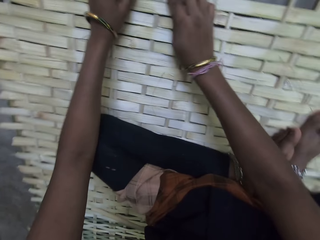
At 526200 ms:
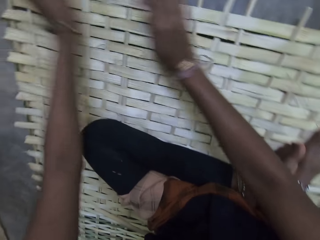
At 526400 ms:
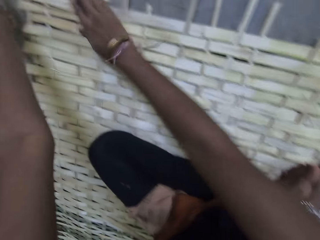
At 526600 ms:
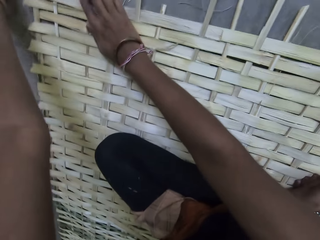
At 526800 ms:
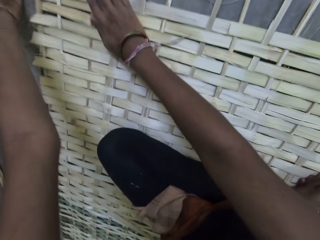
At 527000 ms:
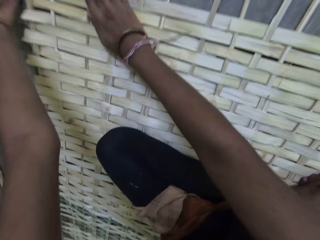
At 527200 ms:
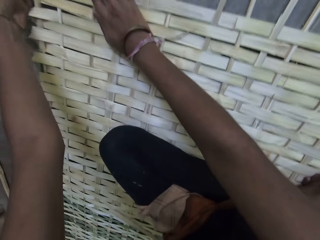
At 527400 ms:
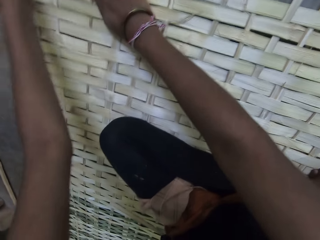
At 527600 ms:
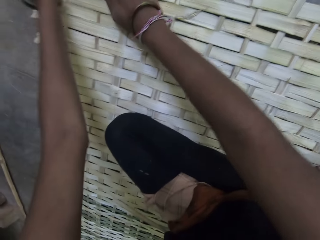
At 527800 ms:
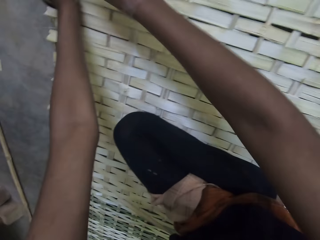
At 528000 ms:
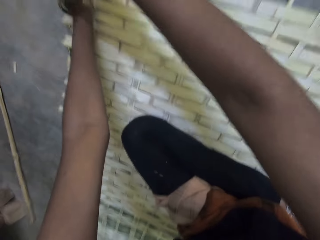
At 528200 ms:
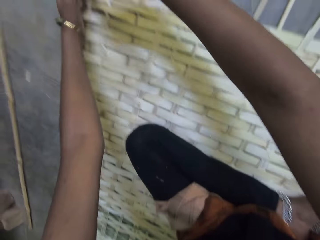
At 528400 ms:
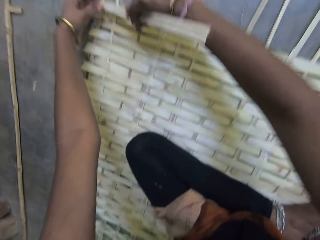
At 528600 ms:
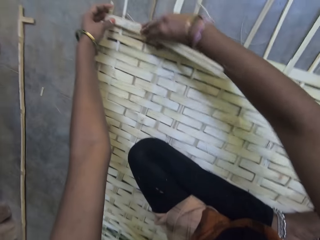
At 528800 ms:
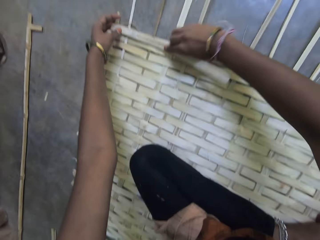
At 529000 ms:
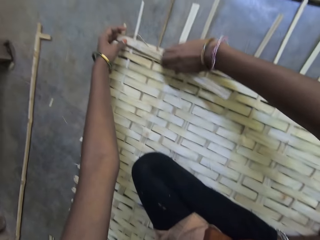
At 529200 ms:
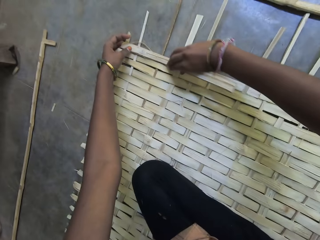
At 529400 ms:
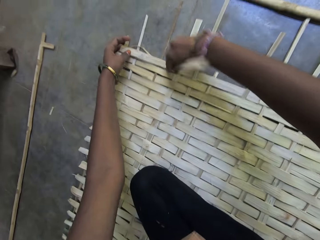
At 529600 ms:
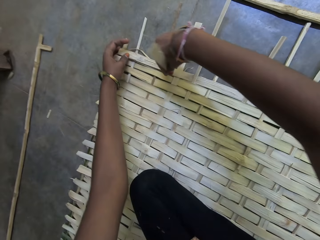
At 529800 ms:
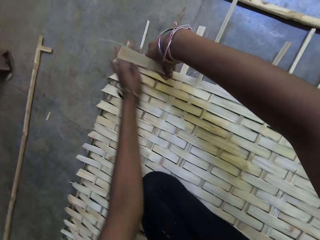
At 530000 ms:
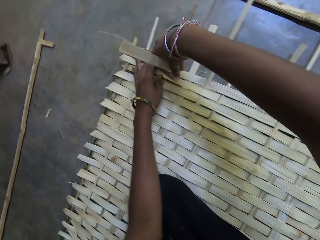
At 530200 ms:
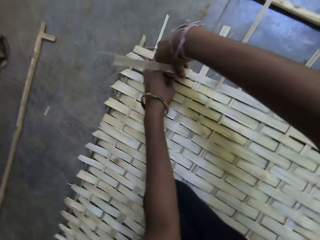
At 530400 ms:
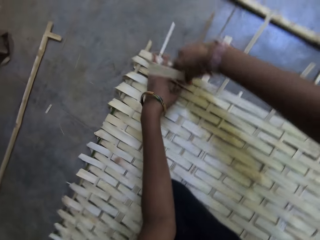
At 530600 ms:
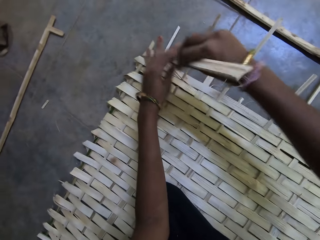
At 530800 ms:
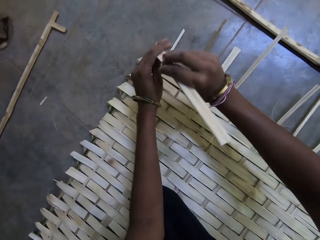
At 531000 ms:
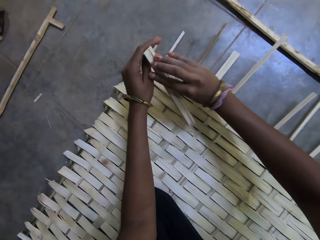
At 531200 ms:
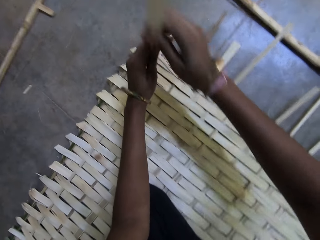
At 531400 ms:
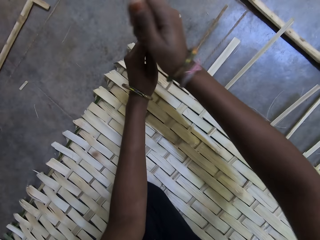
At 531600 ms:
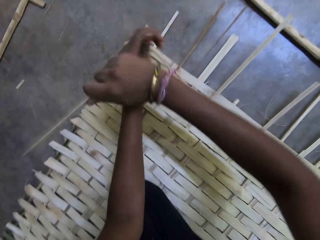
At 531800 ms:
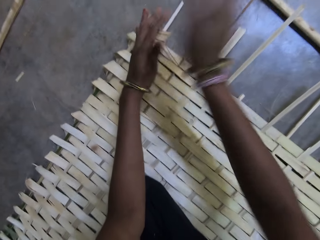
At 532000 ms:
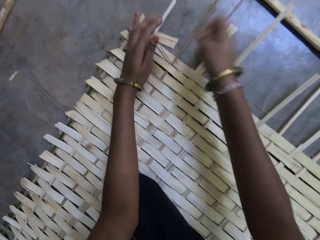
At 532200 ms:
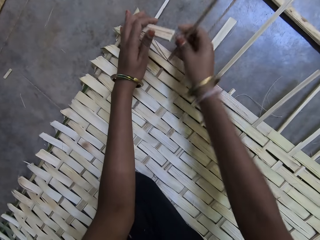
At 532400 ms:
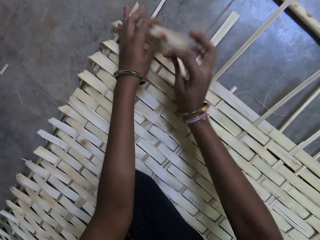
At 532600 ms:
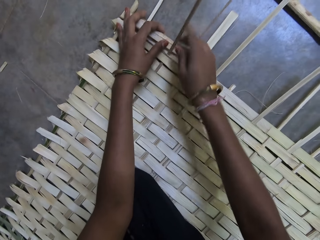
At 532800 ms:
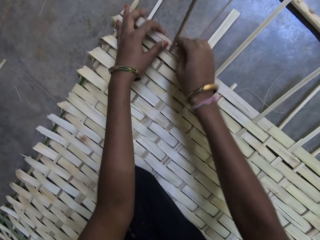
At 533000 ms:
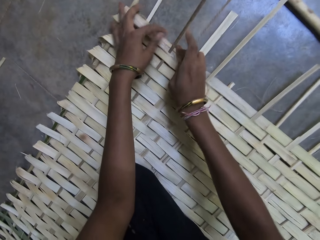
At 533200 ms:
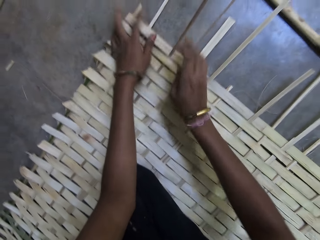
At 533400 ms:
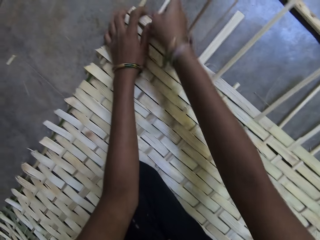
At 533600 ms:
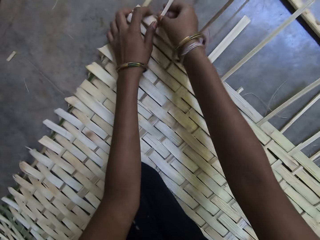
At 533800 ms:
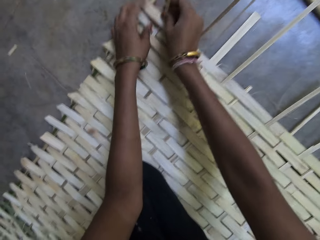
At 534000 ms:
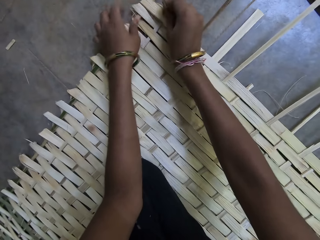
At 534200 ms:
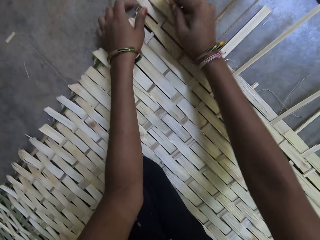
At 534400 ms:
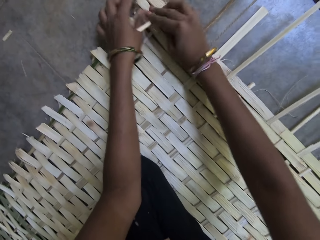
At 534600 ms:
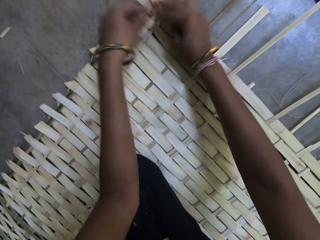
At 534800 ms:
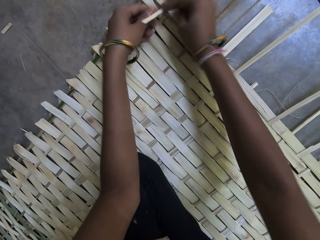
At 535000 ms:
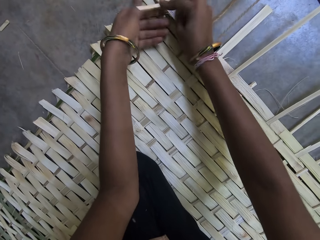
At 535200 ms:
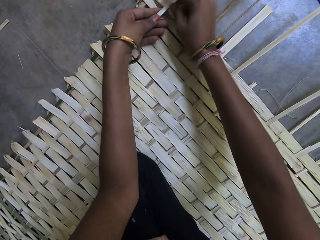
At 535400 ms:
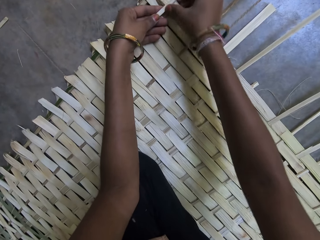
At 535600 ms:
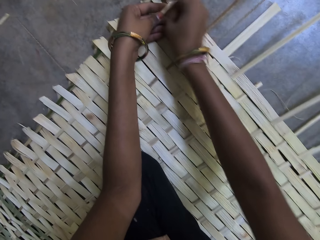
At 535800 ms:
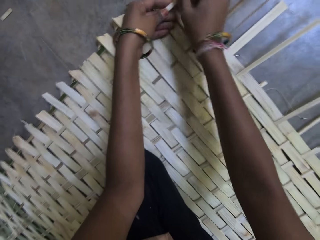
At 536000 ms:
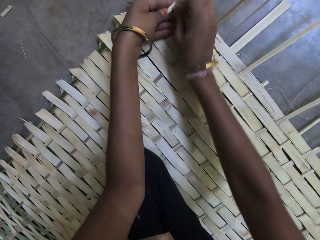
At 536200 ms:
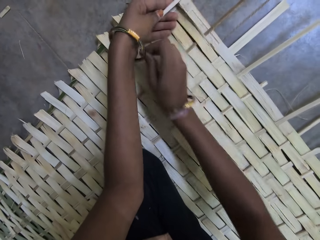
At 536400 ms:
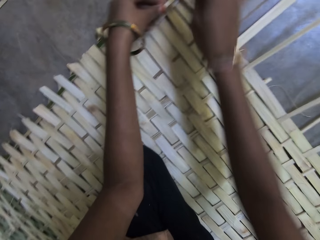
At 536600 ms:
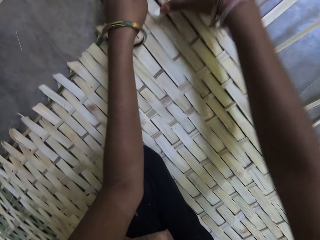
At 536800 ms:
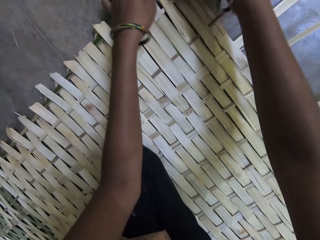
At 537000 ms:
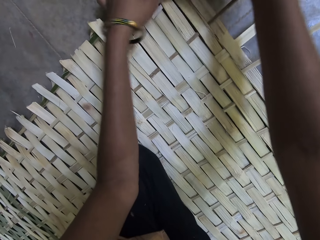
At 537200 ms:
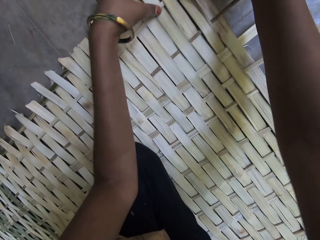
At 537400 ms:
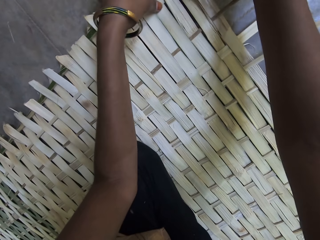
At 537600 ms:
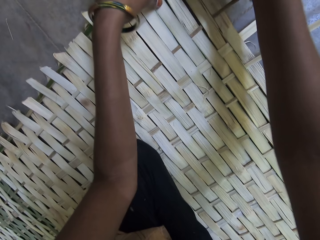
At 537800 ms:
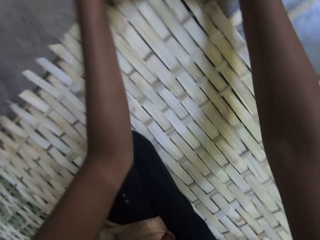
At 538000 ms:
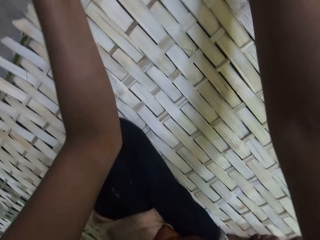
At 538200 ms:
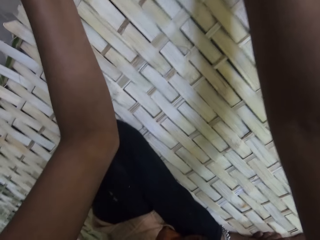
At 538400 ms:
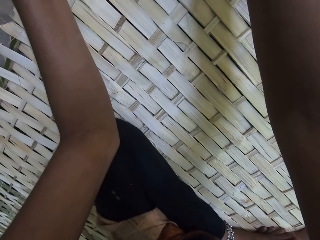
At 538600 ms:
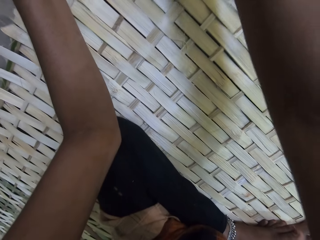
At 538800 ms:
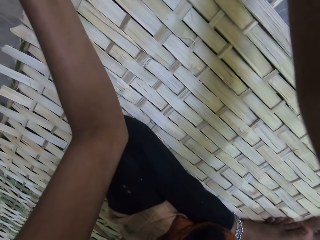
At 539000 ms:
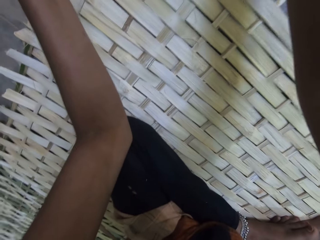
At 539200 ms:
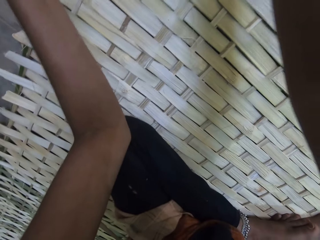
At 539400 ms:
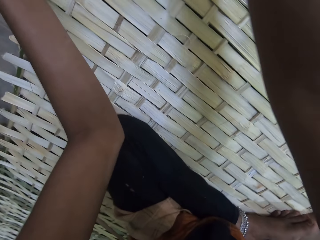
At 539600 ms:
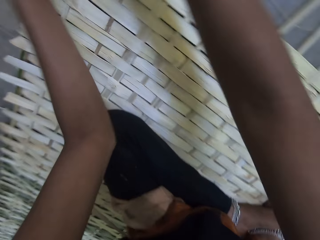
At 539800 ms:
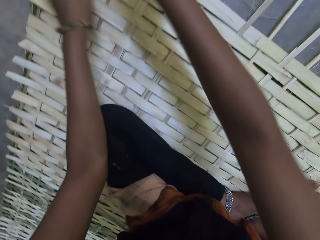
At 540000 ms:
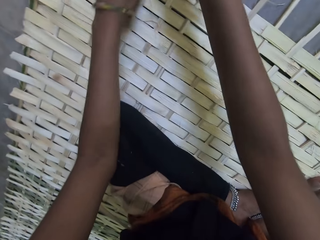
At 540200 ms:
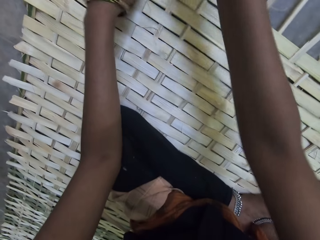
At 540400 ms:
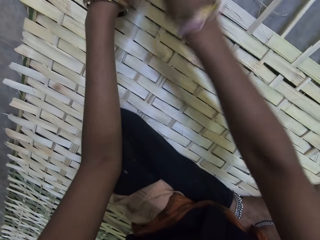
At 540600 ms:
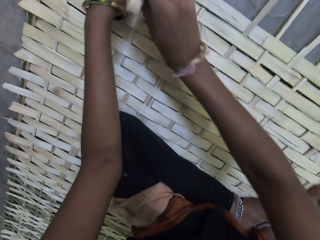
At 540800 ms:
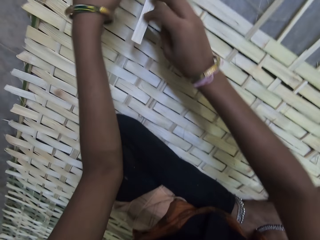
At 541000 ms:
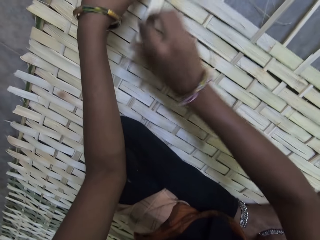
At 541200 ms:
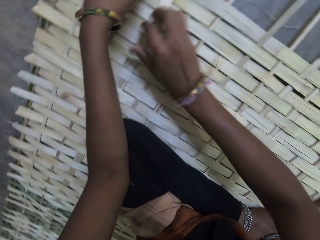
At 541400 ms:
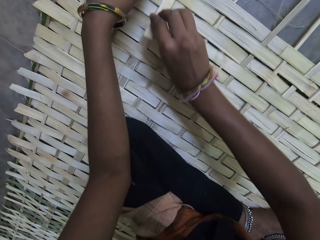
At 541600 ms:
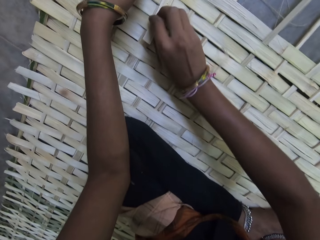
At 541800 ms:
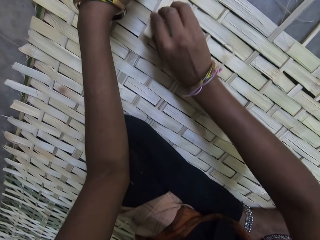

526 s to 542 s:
The camera wearer breaks a reed. They drop the reed. They weave the mat. They break the reed. They hold the reed with the other hand. They bend the reed.
